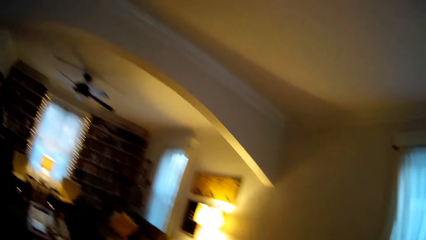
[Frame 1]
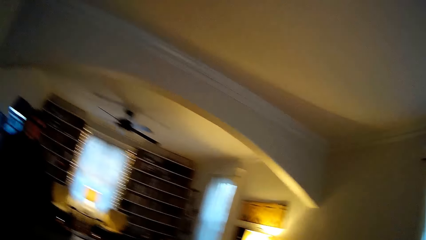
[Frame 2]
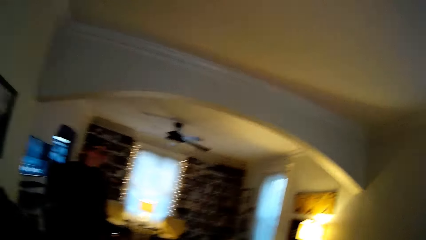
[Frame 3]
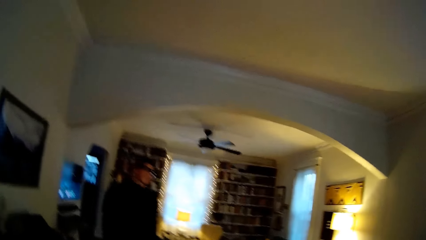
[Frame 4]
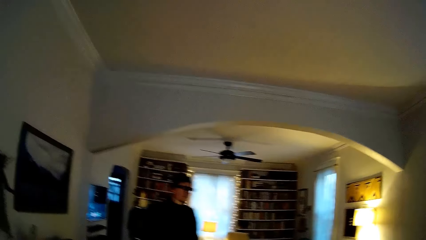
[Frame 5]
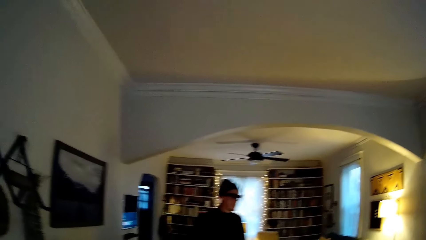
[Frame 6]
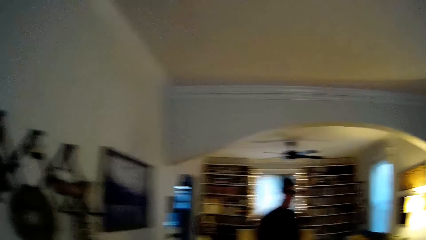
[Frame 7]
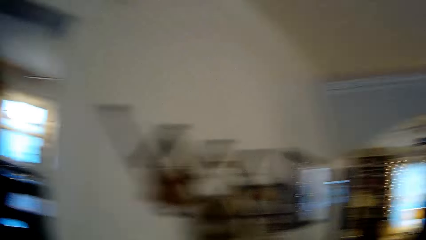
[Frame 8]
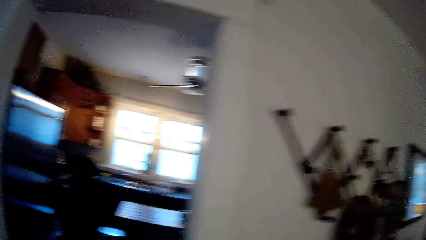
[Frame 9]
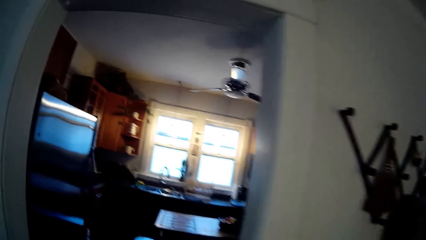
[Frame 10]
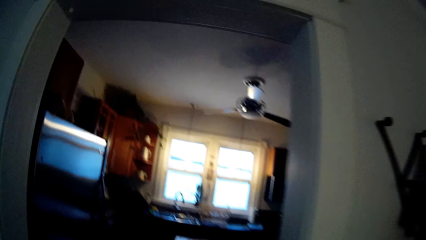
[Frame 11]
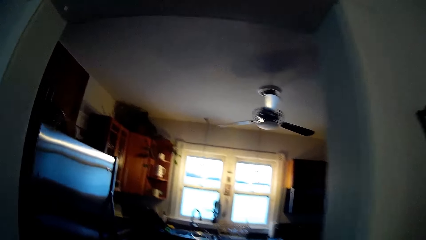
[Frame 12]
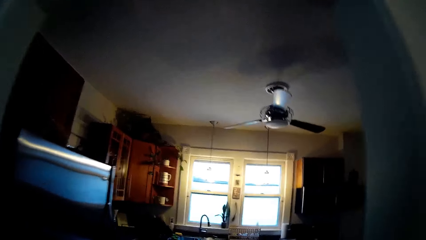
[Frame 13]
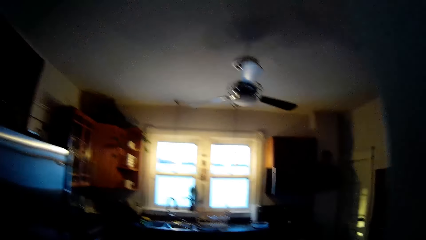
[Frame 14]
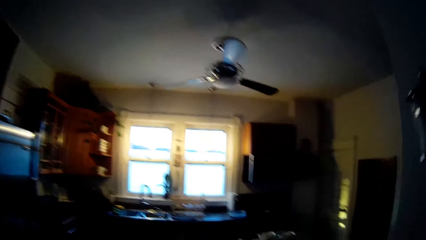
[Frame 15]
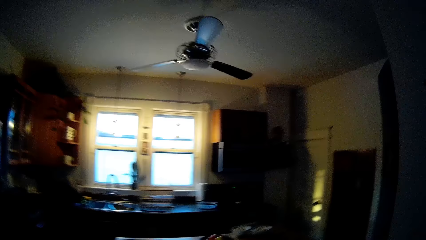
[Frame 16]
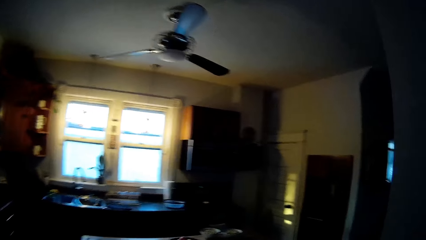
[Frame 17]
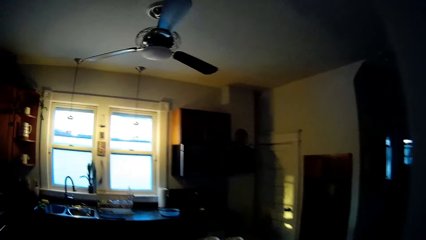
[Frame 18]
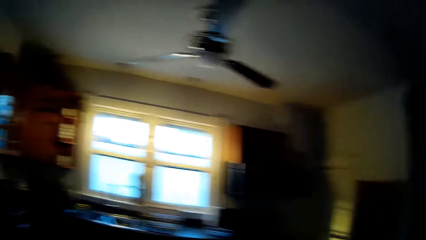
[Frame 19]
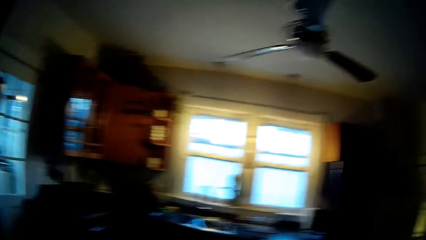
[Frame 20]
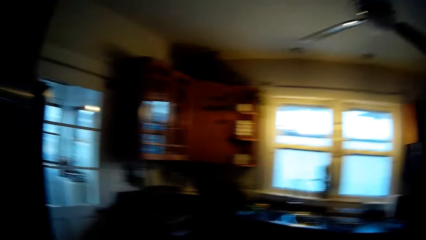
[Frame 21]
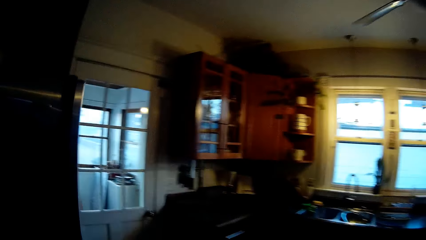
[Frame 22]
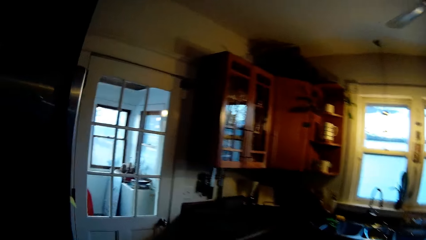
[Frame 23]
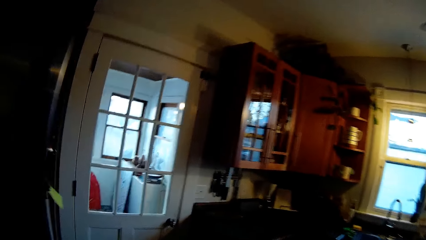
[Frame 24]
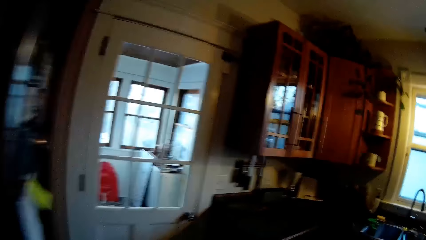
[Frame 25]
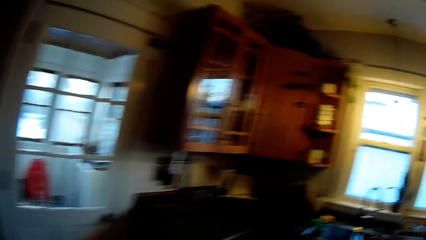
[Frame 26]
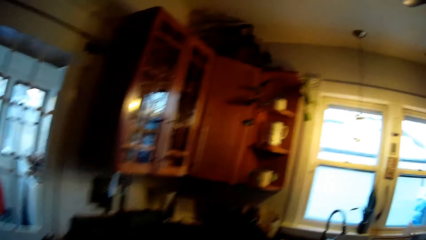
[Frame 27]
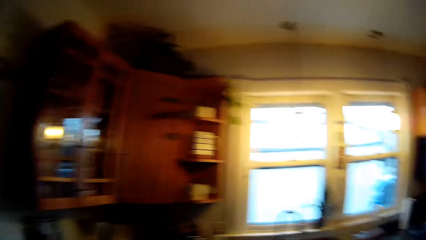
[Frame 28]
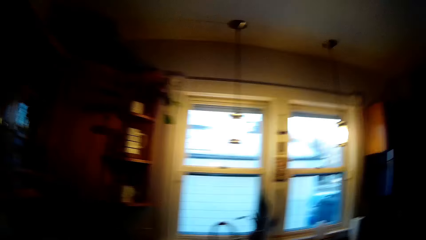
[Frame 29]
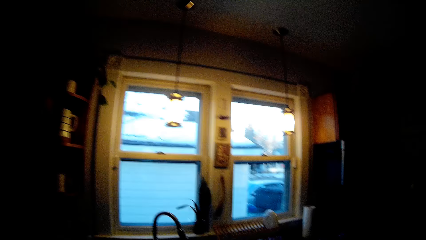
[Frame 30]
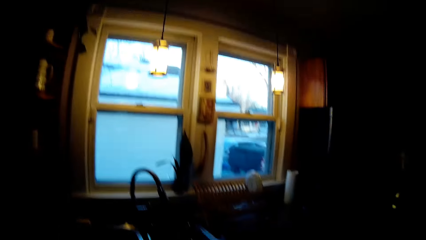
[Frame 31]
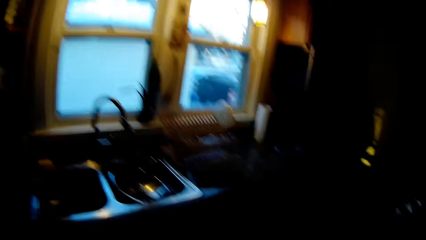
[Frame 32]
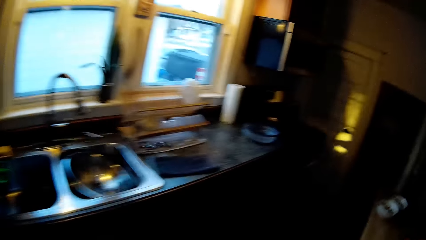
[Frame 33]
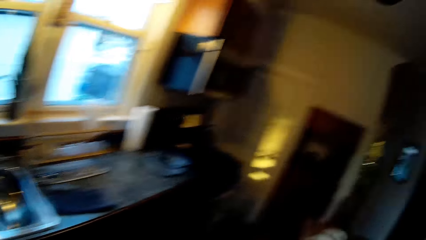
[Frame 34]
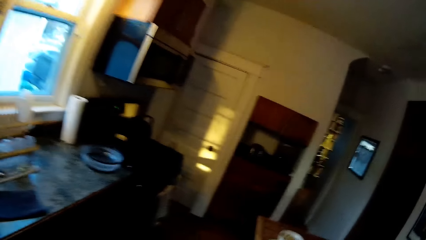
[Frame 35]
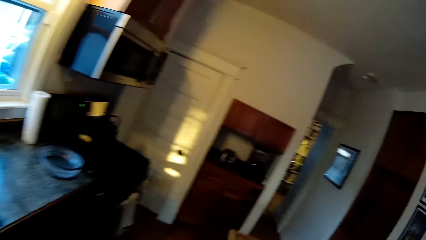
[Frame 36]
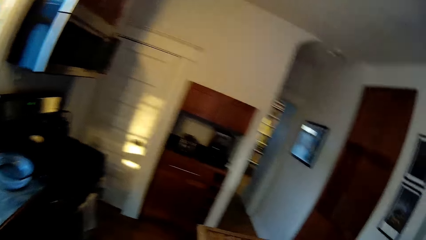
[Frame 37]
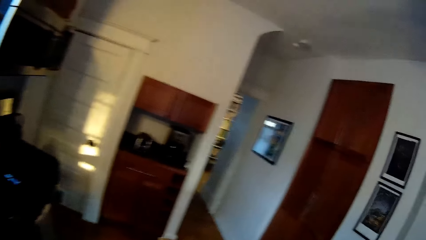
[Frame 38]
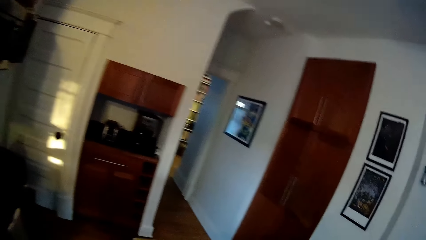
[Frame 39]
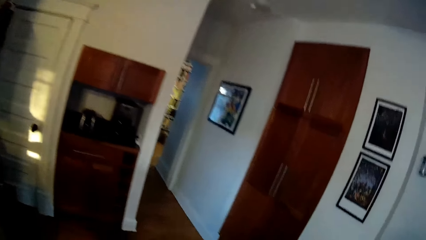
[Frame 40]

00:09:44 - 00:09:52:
A man walks in the house. The camera wearer walks into the kitchen.

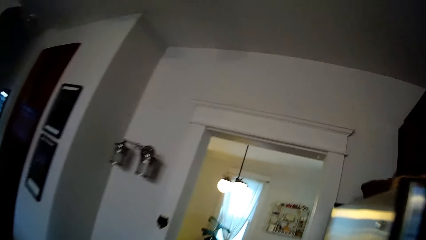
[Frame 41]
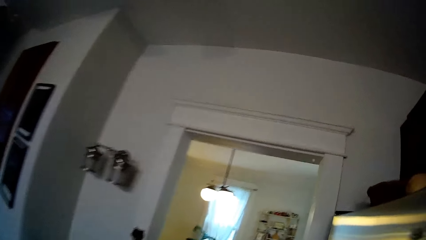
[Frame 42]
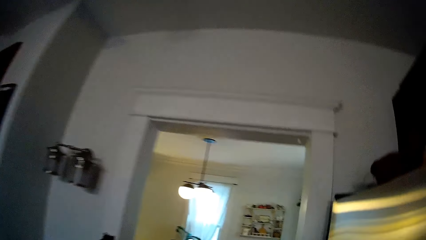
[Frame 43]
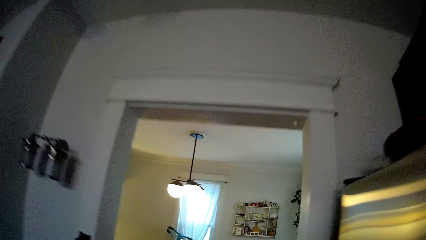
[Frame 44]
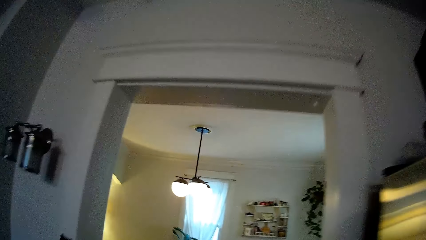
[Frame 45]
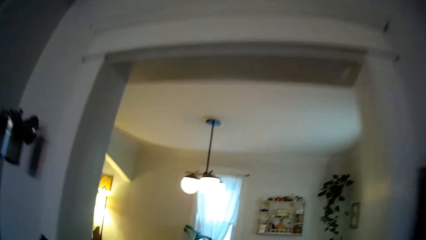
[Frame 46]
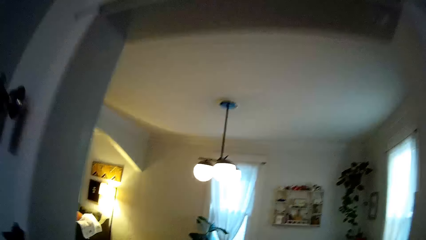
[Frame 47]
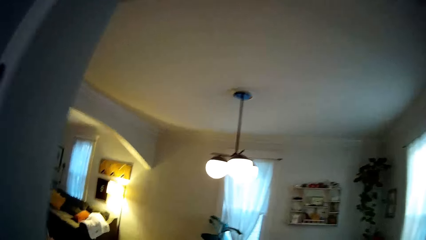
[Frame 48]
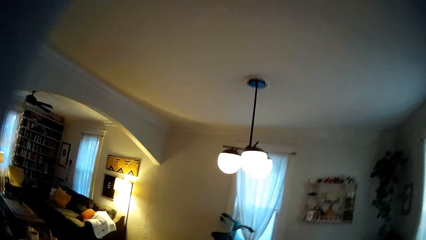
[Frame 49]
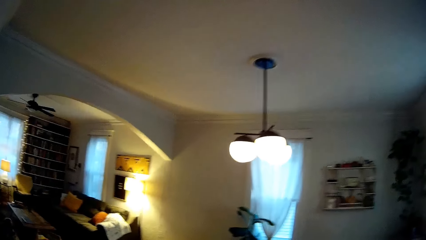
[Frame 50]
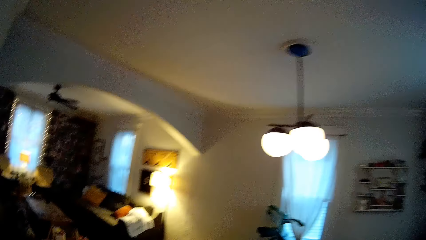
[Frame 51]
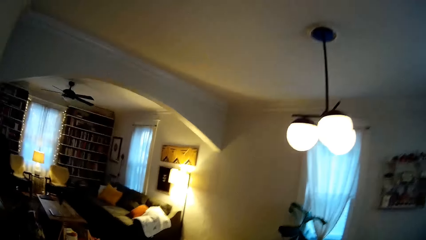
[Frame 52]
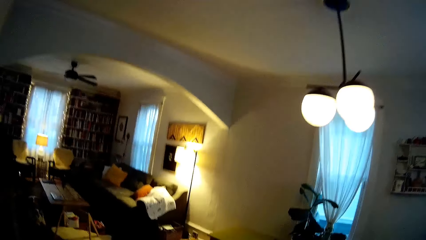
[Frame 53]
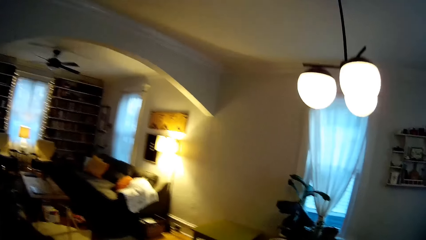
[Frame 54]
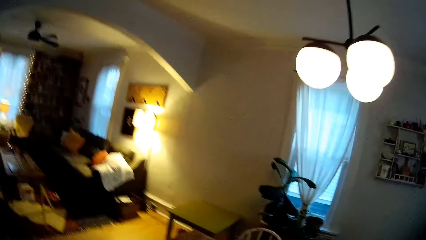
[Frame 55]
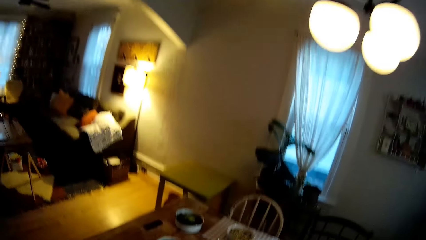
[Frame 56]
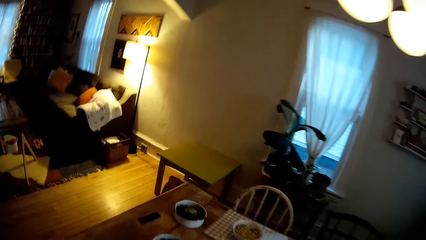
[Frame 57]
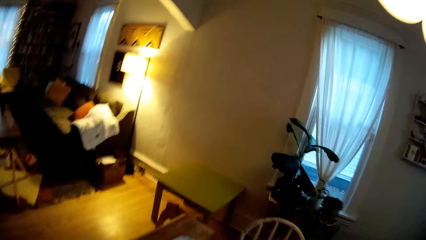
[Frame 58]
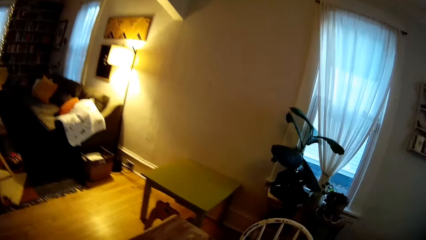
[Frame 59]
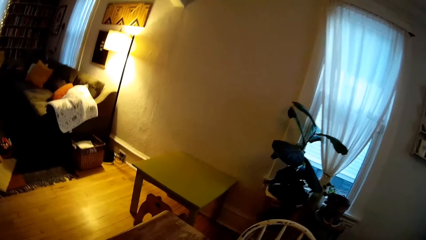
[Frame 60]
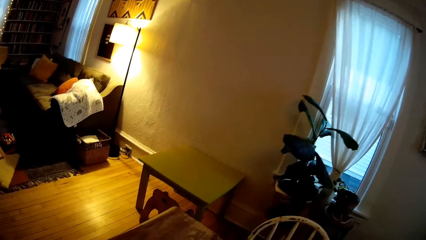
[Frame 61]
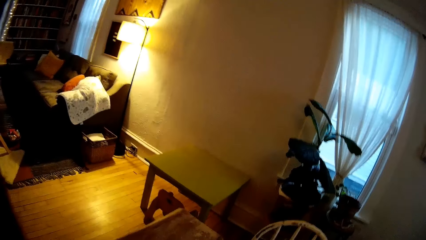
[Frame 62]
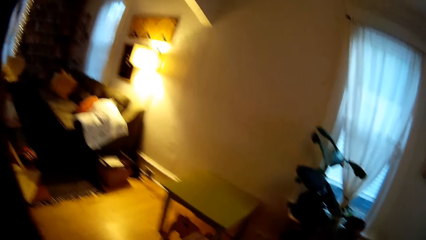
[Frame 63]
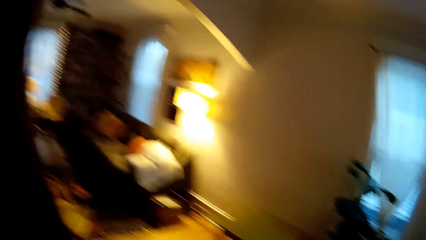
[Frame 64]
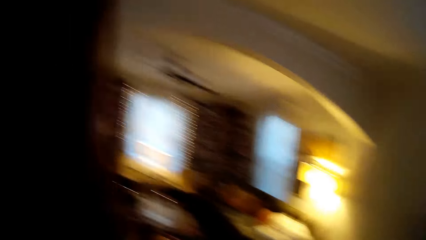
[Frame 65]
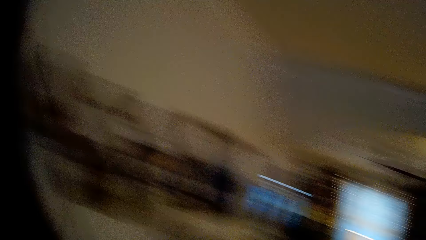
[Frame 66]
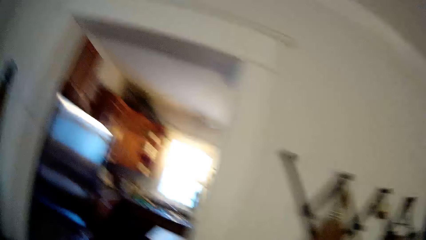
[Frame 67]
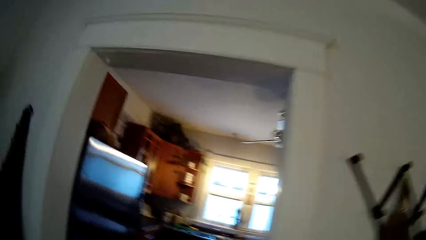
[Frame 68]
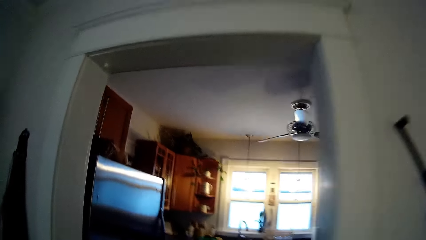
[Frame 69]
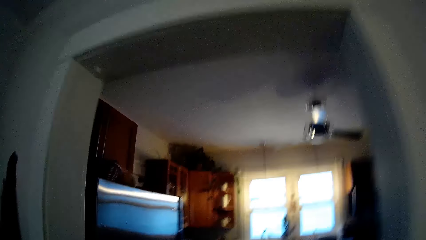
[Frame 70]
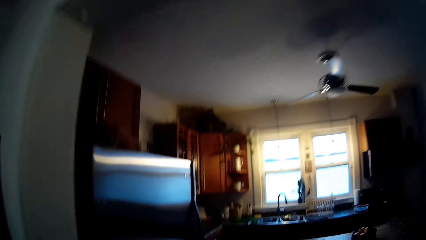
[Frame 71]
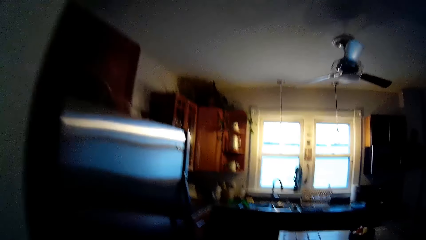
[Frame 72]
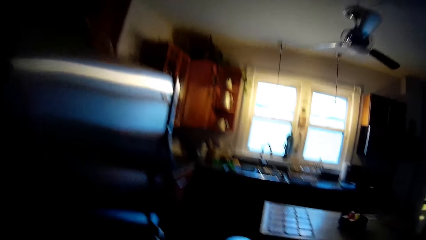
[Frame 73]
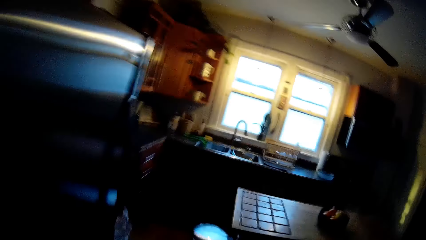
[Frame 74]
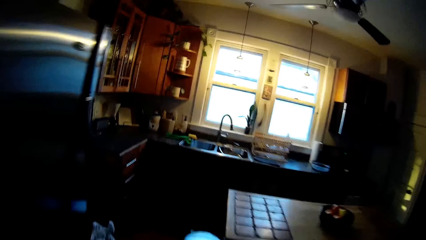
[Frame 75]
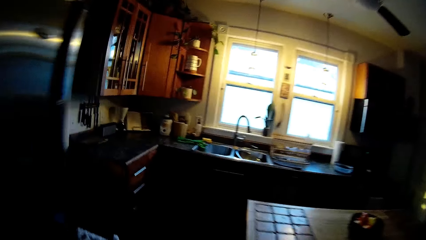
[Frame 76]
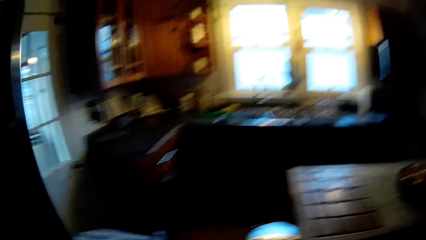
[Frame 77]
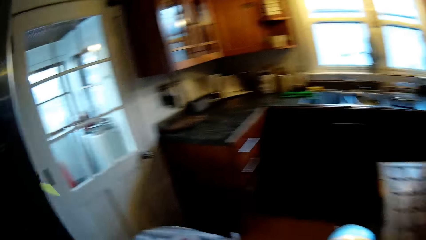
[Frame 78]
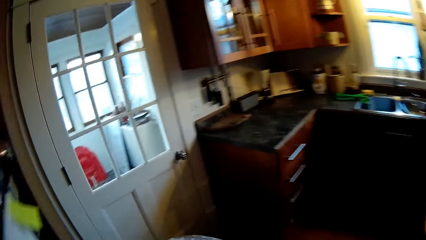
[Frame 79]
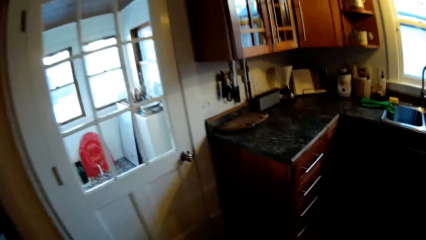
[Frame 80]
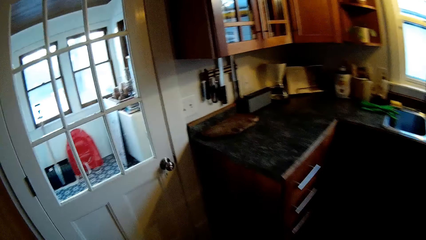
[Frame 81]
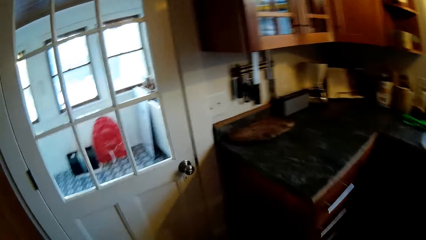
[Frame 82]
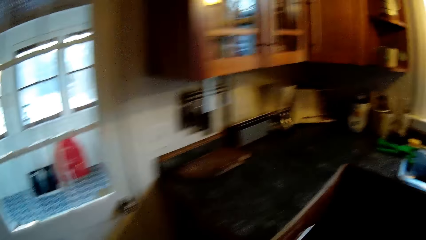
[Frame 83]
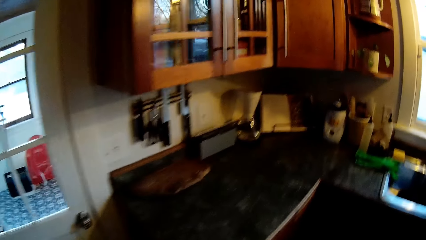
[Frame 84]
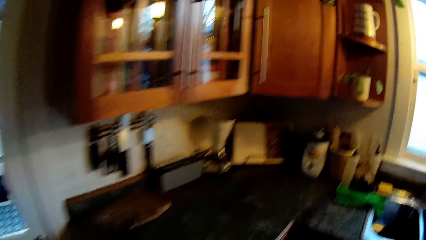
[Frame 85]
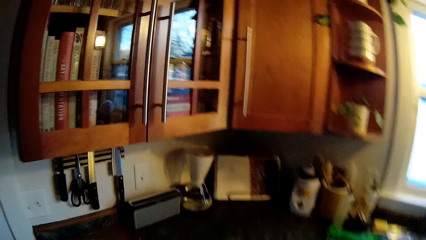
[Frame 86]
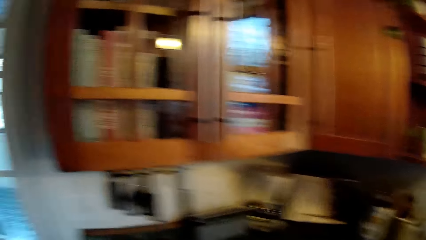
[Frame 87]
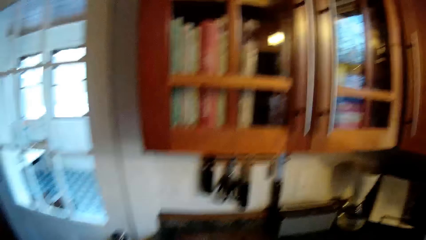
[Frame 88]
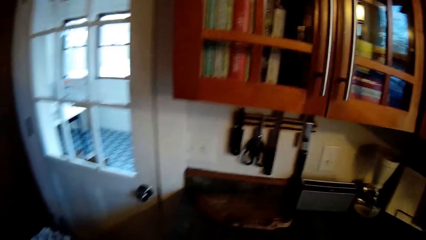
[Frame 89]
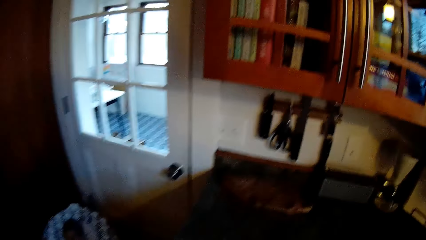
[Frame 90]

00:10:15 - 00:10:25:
The camera wearer walks into the dining room. They walk into the kitchen.
